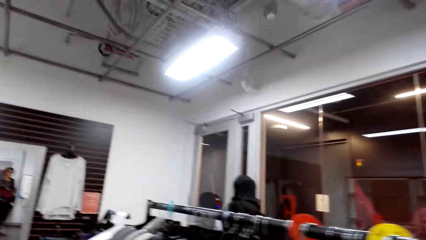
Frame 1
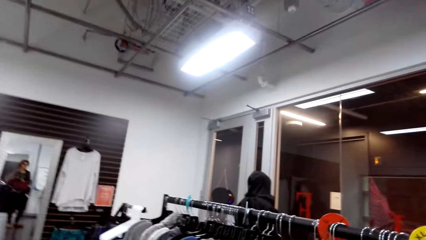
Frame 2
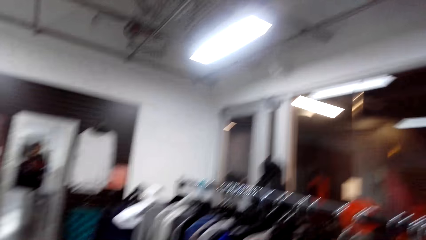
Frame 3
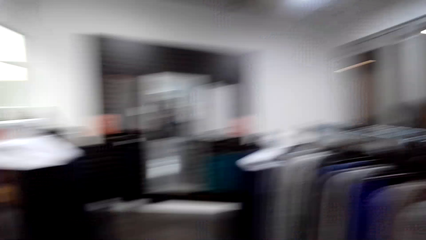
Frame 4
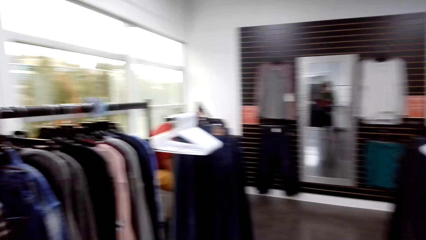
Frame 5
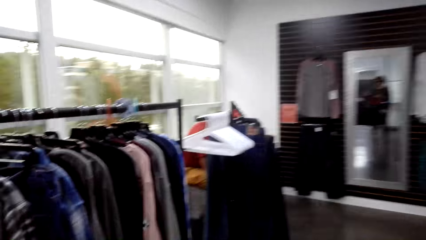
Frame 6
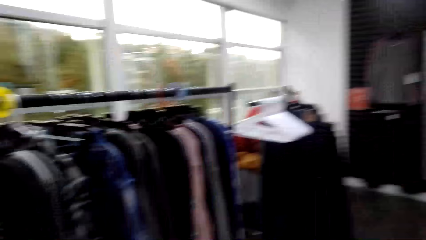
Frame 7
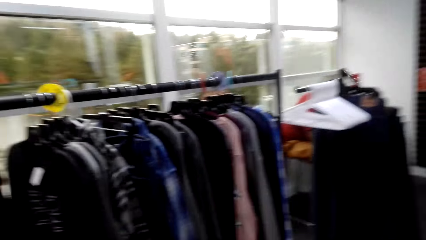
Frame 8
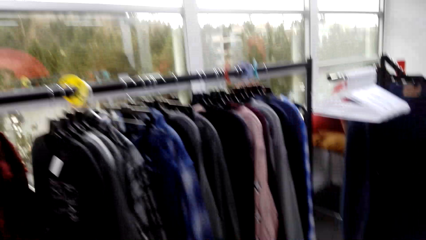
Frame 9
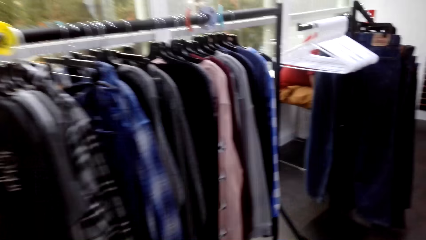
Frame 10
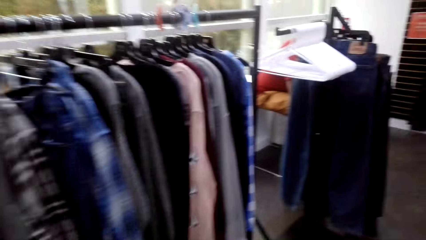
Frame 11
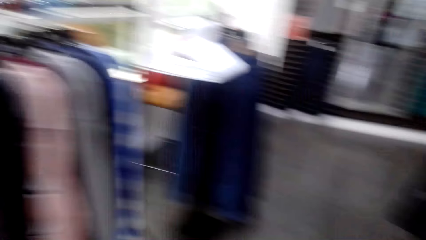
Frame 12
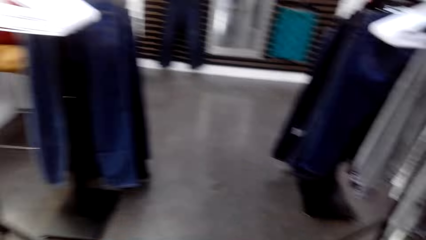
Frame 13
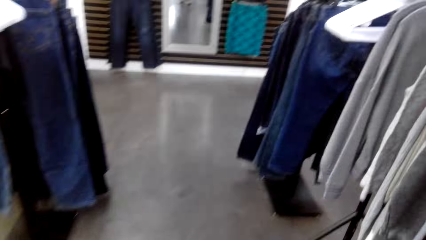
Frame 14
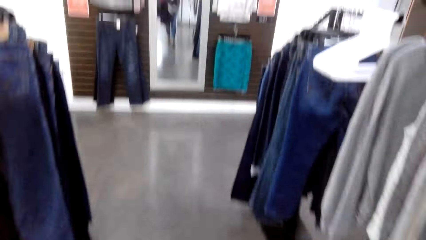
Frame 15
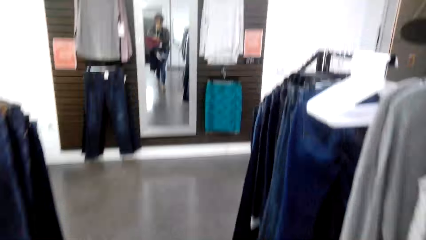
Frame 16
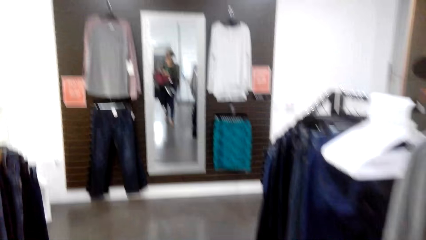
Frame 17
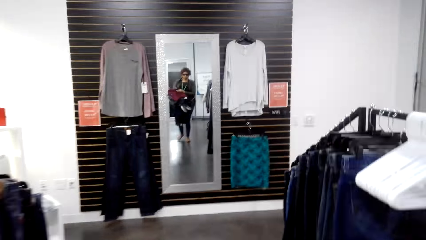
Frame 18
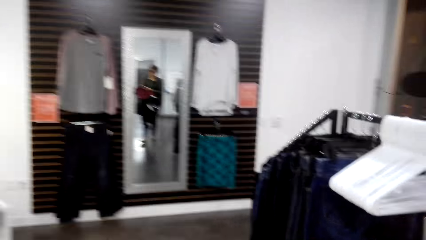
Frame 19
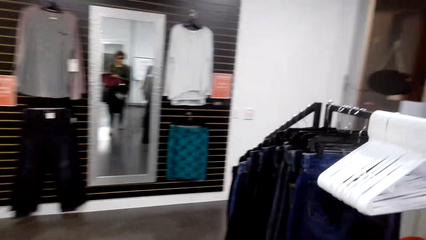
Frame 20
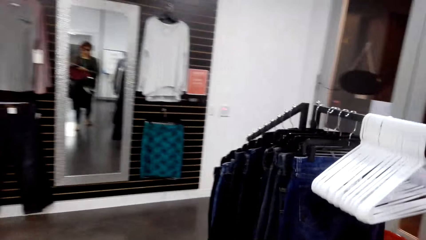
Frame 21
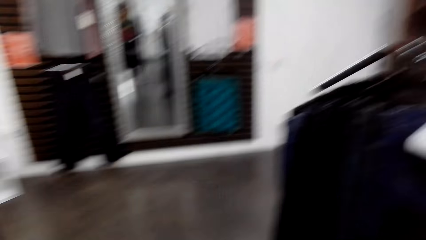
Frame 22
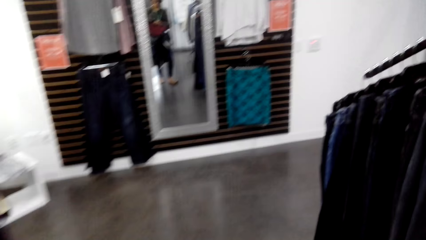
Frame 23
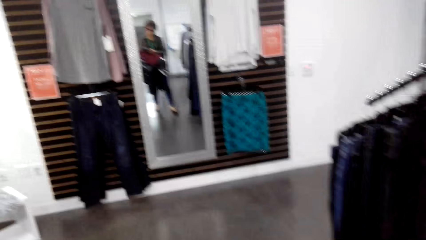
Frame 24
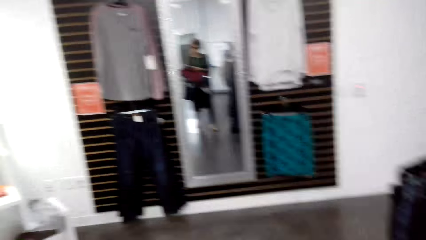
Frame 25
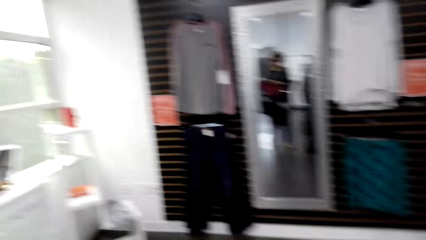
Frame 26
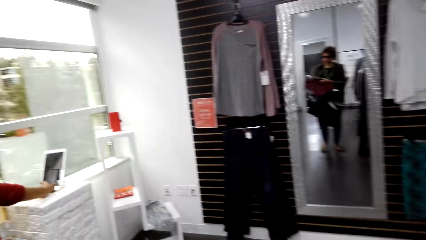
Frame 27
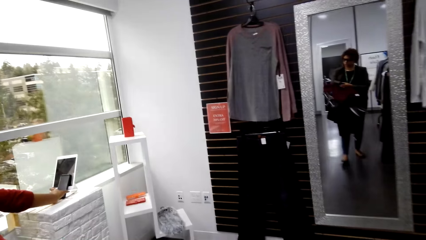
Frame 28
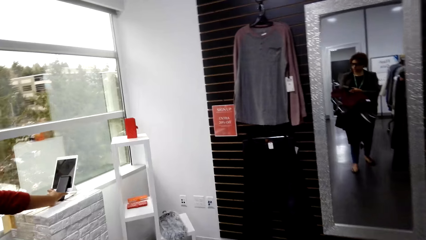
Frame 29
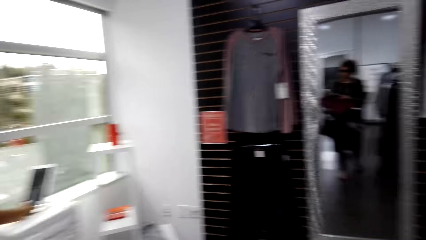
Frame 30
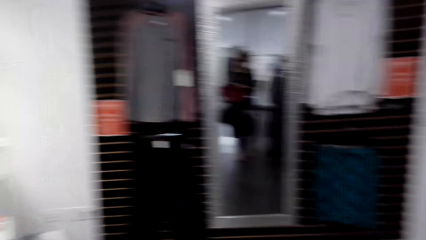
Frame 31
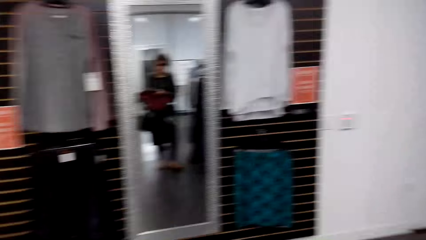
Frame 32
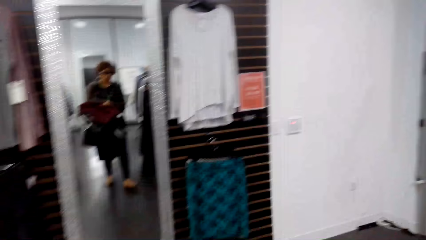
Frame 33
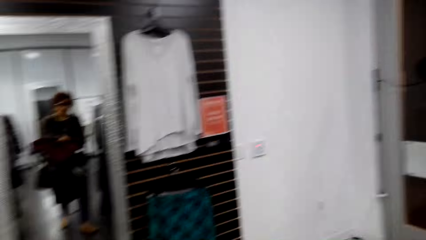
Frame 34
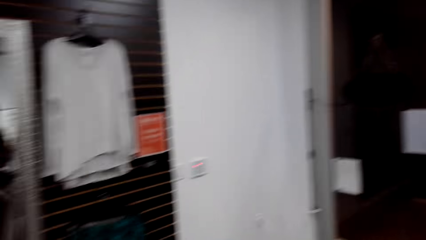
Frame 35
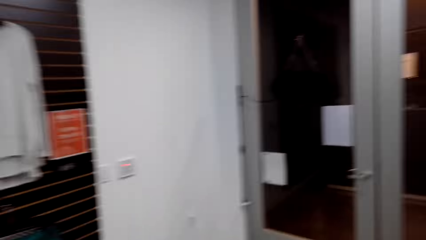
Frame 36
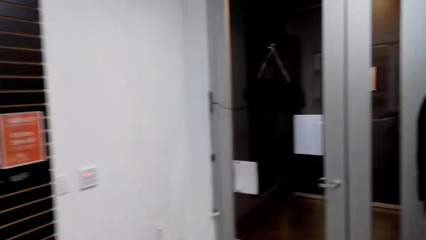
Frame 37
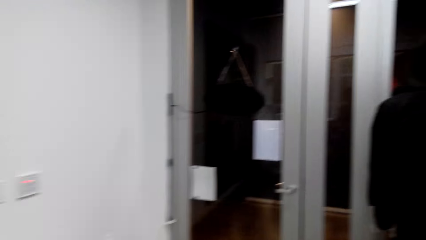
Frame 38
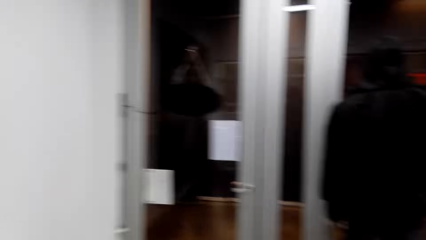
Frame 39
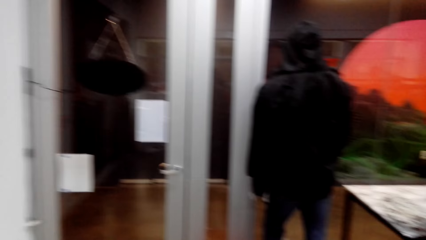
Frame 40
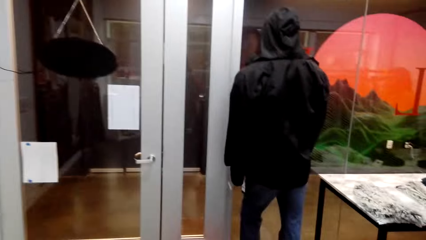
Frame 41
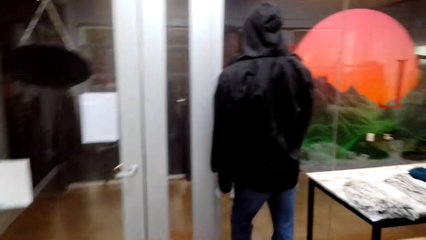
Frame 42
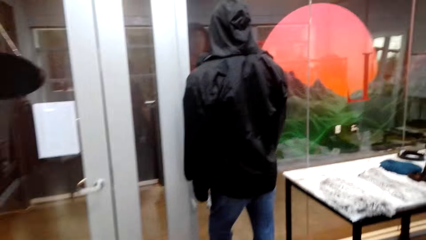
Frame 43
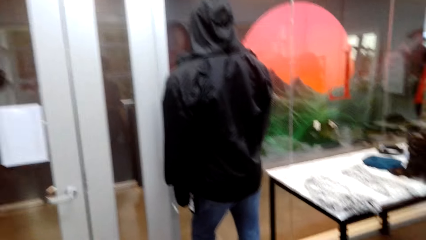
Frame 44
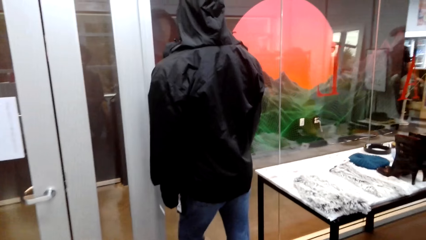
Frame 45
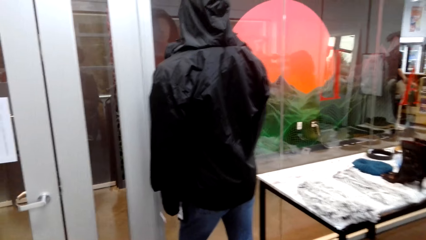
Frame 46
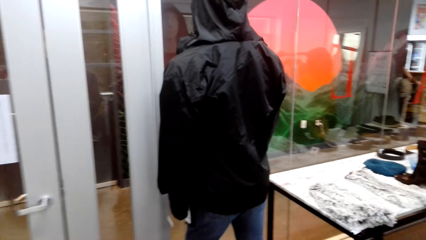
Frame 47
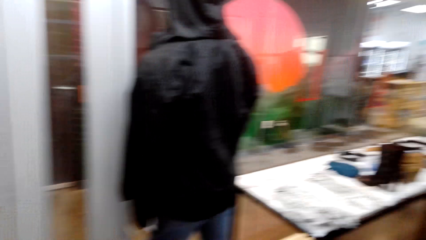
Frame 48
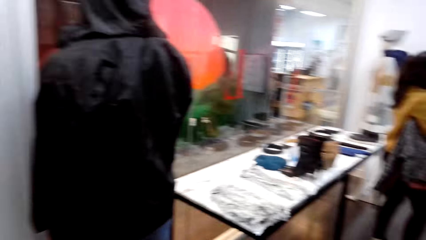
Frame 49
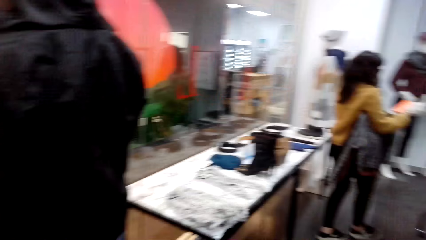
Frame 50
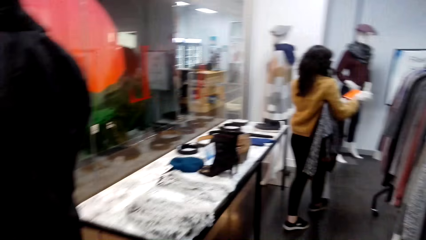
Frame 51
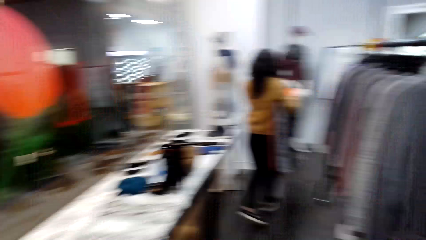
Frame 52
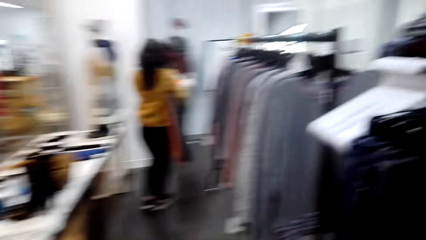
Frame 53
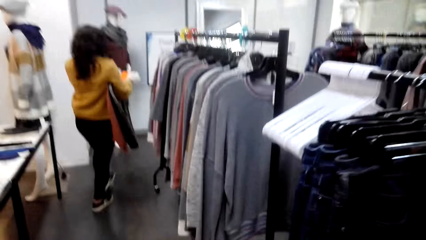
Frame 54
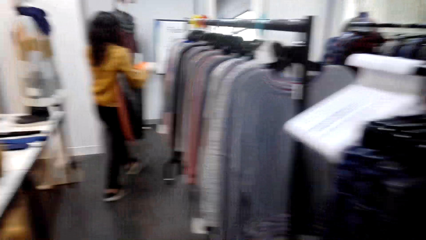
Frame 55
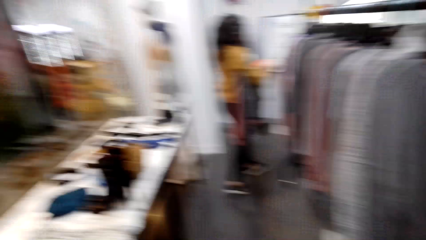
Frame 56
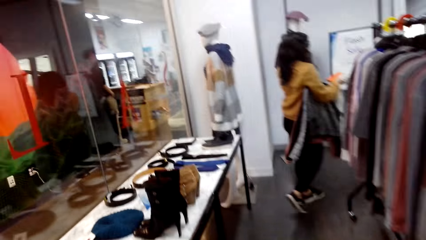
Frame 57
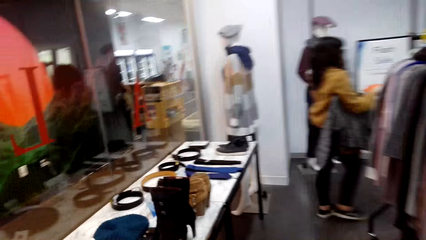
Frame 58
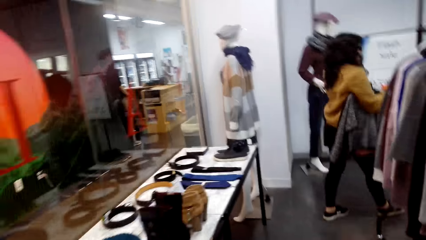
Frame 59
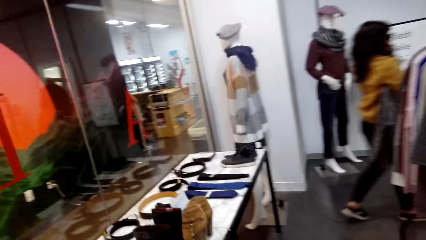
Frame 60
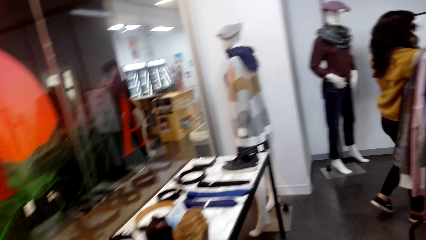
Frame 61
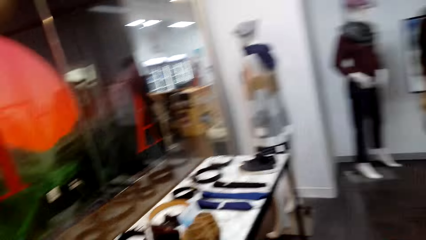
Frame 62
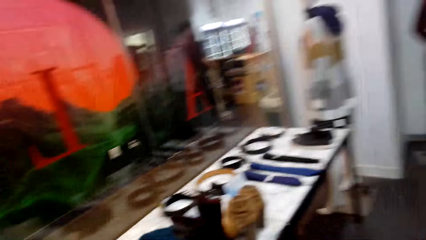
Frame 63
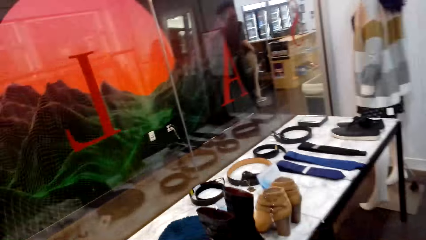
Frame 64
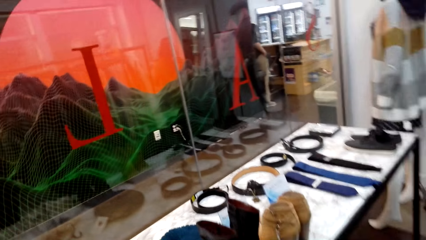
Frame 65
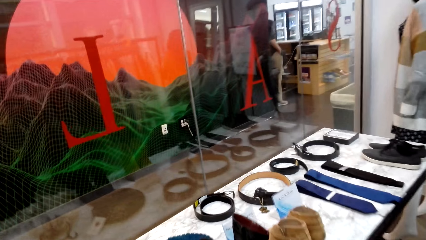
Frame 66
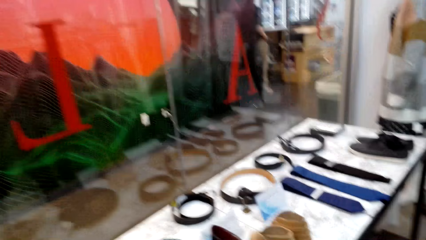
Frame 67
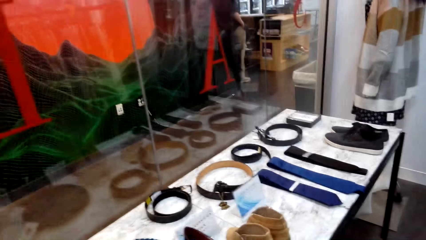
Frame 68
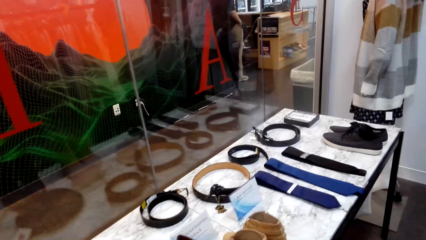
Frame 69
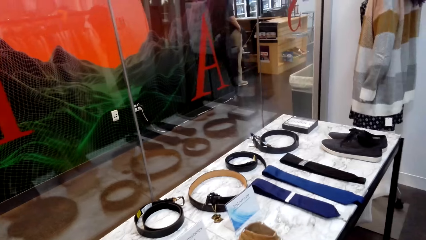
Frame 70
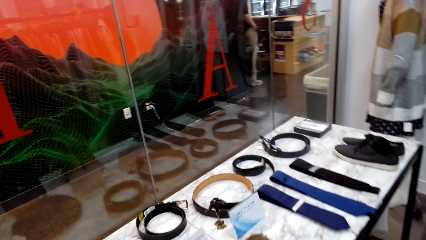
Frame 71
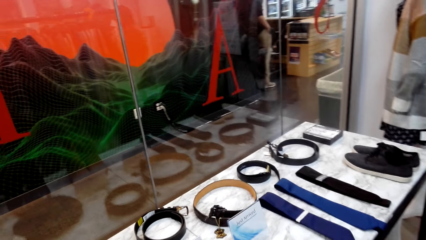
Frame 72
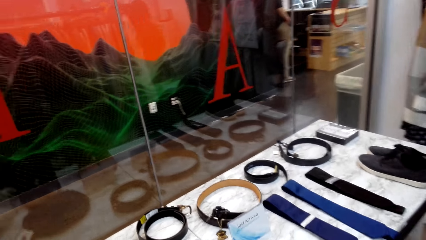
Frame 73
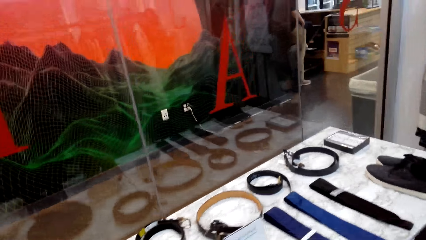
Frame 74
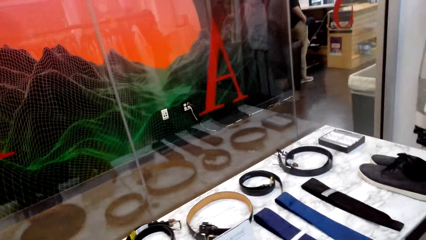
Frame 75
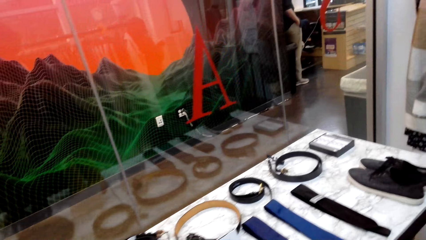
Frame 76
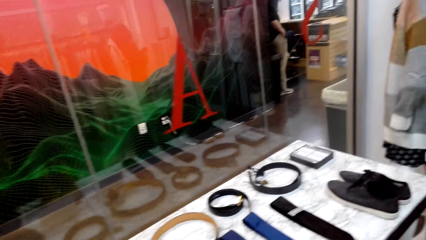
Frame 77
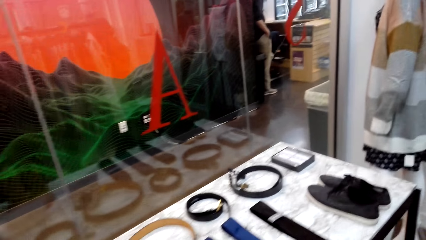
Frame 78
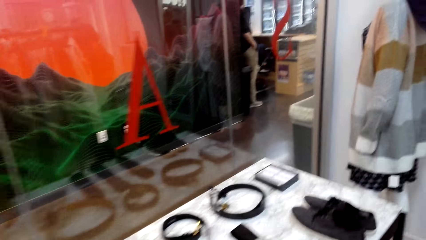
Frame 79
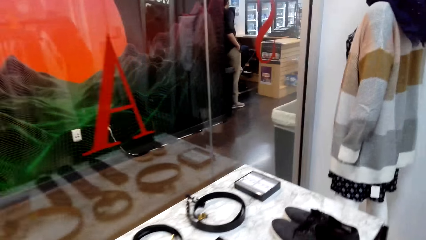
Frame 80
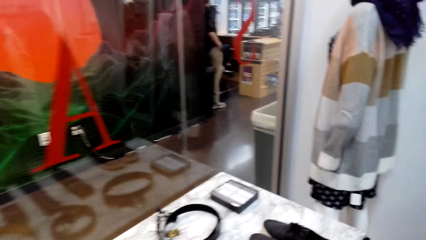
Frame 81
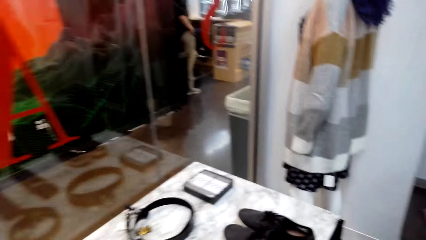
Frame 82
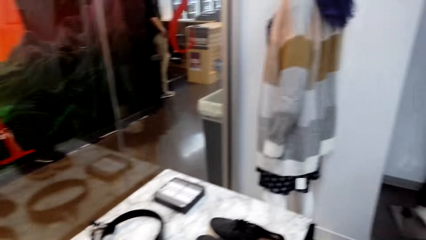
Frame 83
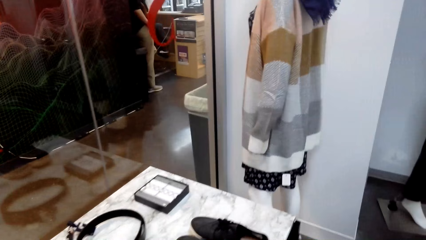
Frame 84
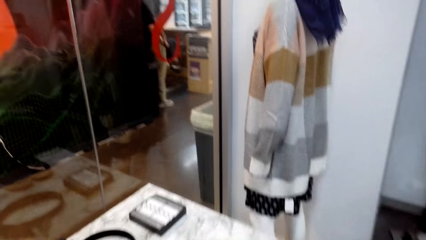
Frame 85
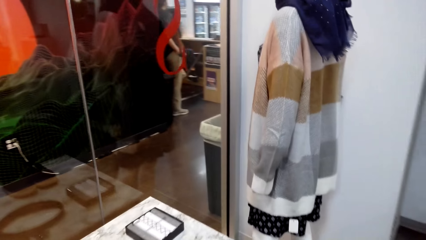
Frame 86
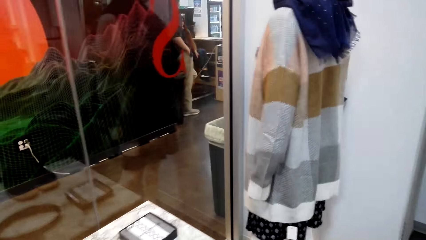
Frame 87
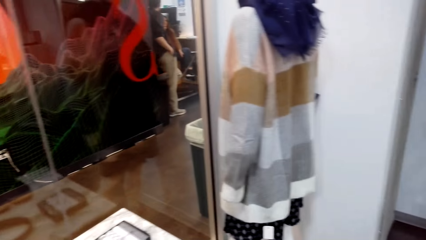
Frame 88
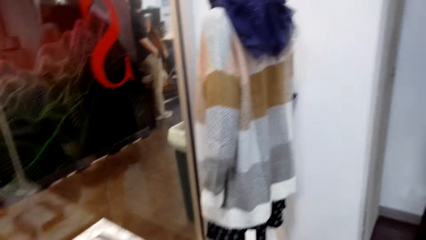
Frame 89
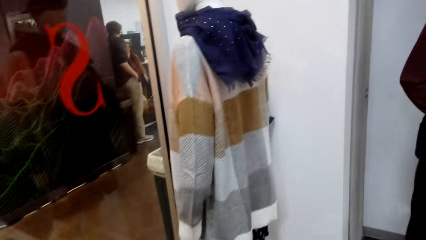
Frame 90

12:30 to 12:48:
A woman holds a cloth. The camera wearer walks round the room.
